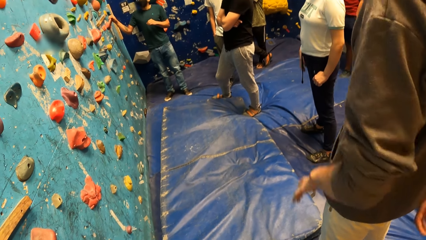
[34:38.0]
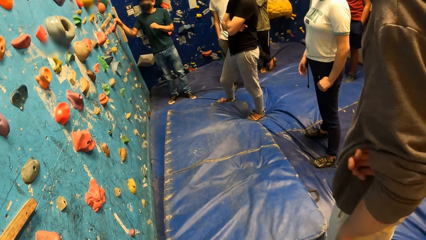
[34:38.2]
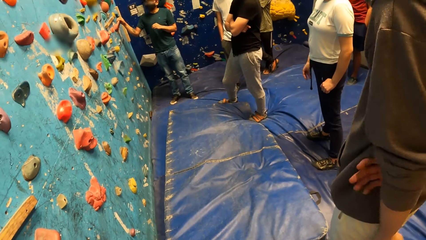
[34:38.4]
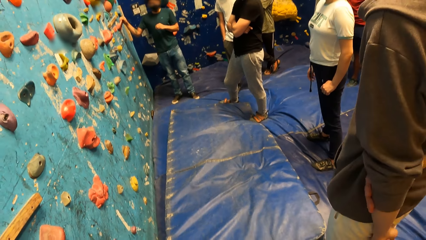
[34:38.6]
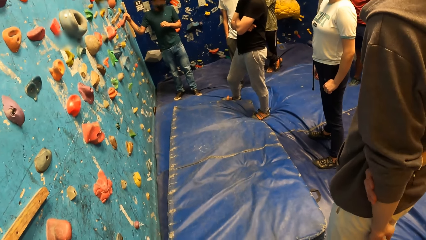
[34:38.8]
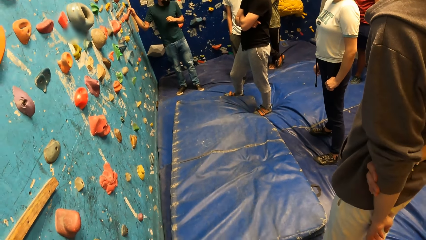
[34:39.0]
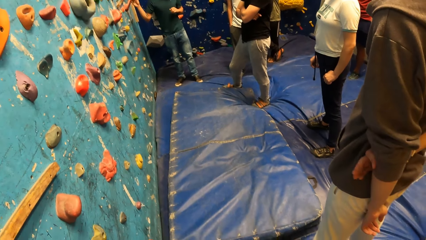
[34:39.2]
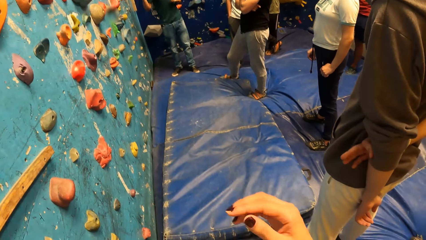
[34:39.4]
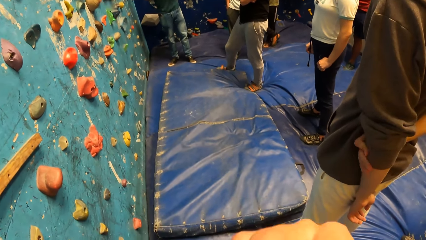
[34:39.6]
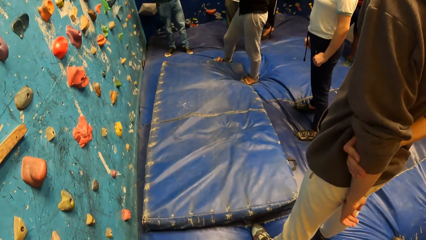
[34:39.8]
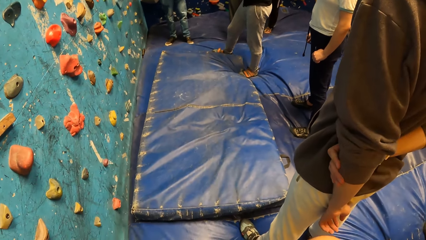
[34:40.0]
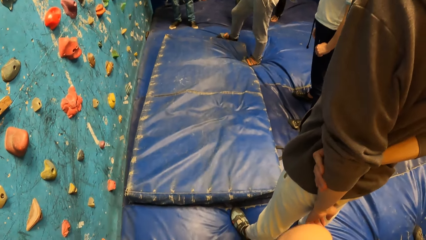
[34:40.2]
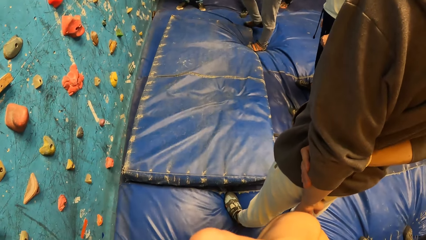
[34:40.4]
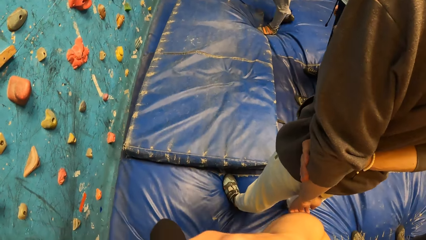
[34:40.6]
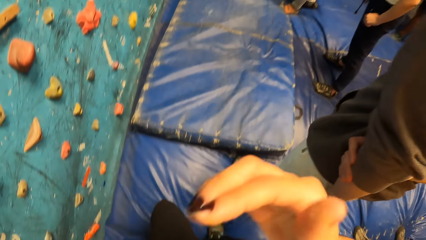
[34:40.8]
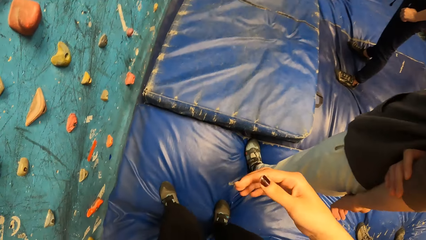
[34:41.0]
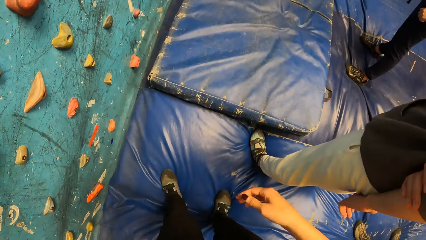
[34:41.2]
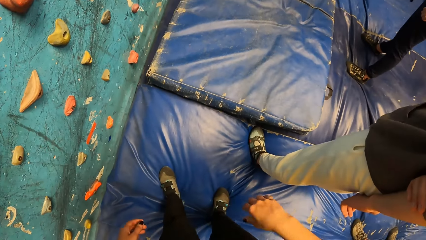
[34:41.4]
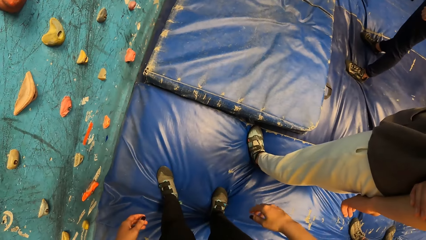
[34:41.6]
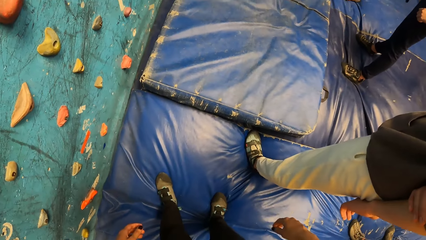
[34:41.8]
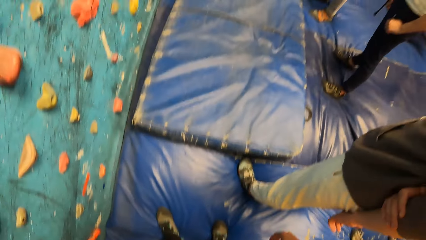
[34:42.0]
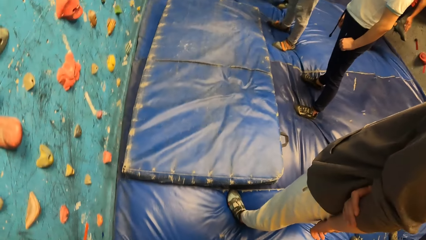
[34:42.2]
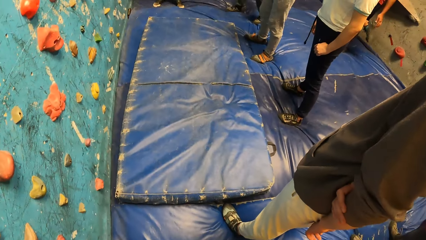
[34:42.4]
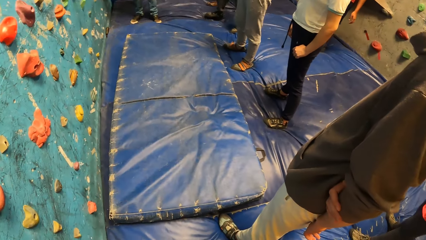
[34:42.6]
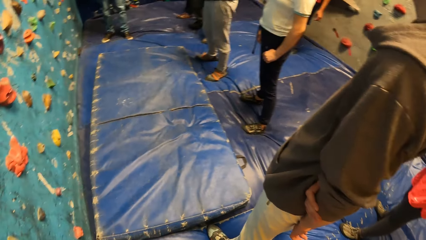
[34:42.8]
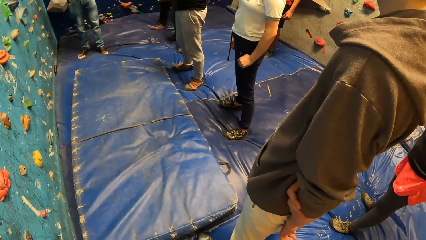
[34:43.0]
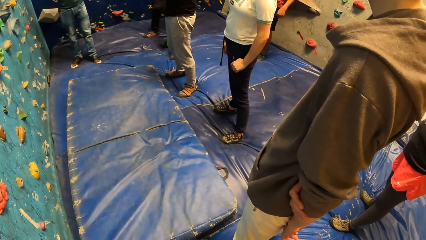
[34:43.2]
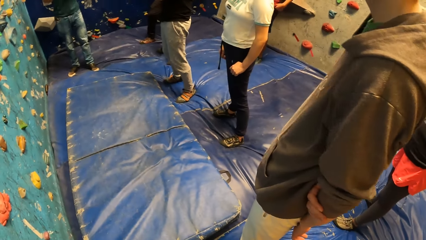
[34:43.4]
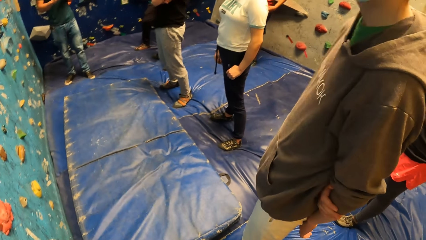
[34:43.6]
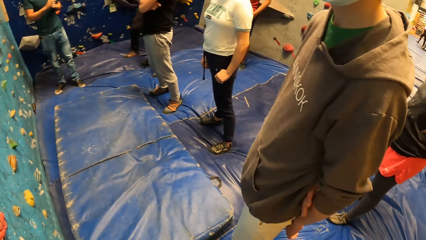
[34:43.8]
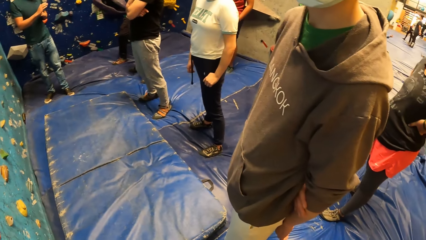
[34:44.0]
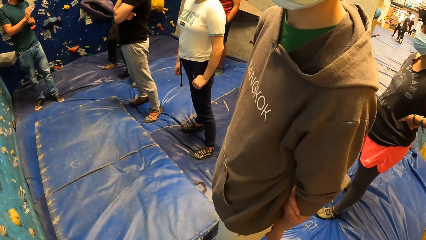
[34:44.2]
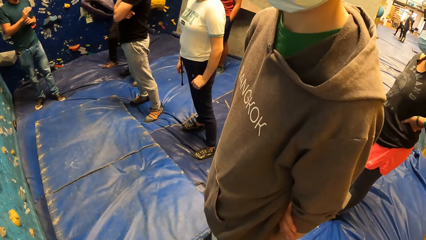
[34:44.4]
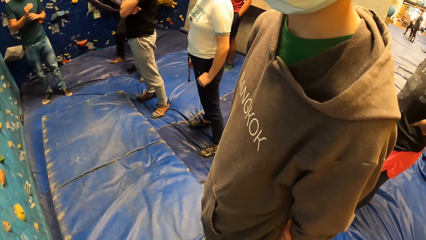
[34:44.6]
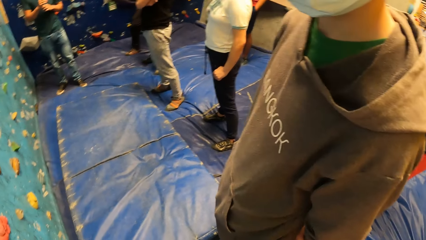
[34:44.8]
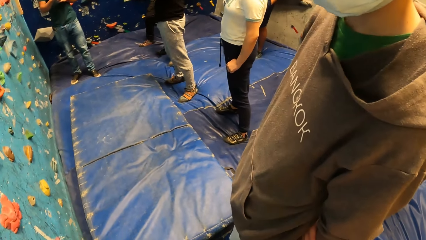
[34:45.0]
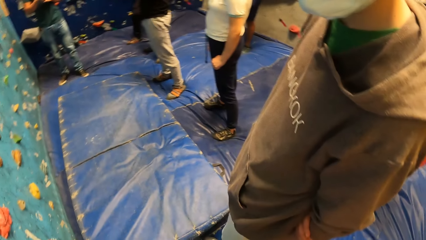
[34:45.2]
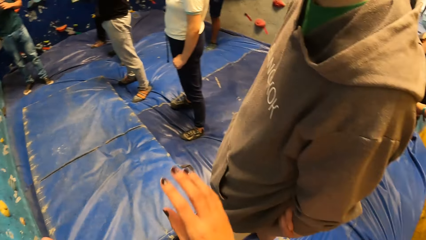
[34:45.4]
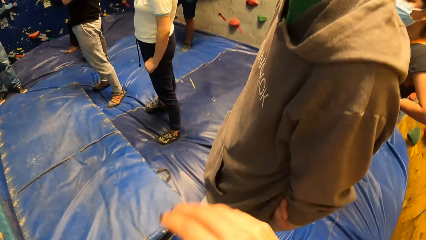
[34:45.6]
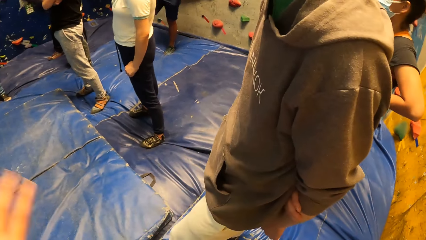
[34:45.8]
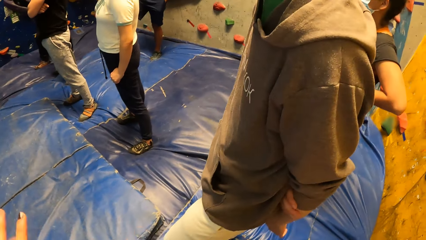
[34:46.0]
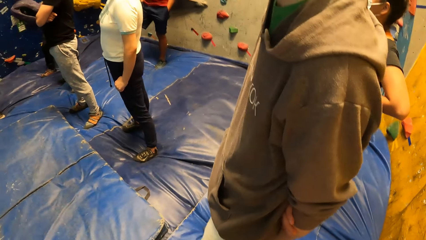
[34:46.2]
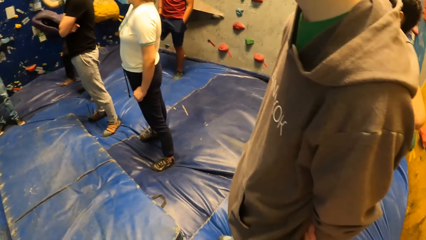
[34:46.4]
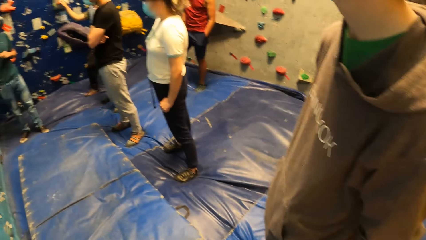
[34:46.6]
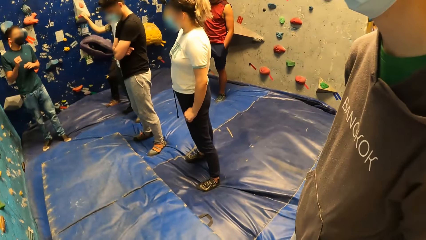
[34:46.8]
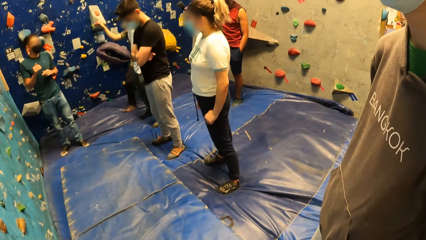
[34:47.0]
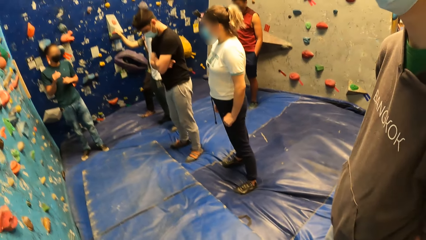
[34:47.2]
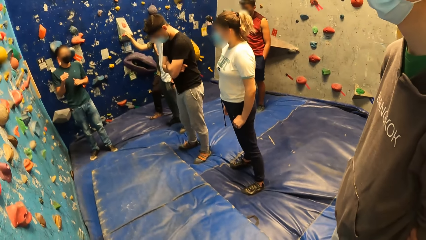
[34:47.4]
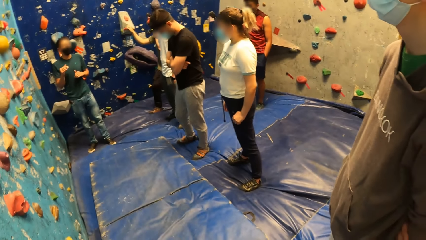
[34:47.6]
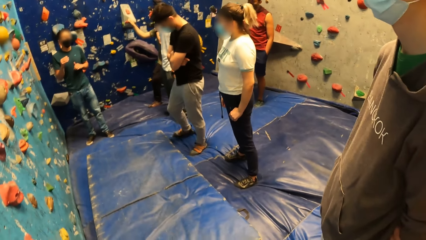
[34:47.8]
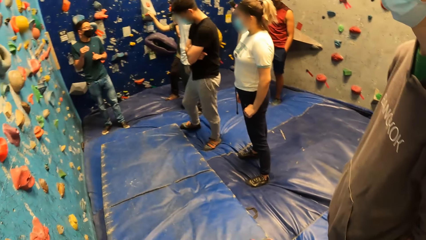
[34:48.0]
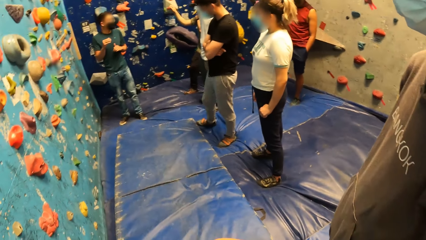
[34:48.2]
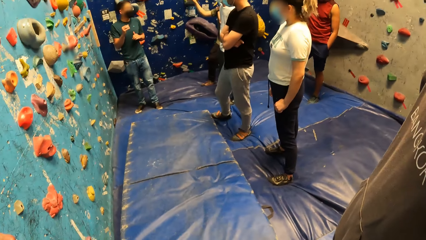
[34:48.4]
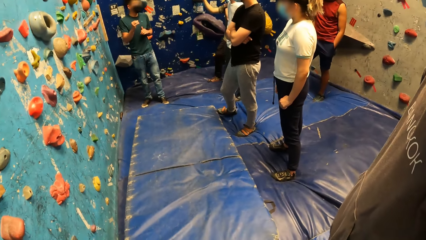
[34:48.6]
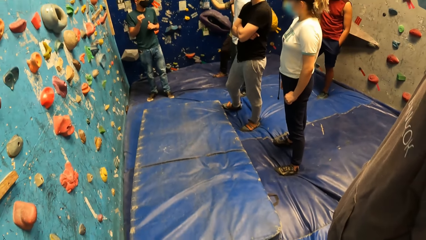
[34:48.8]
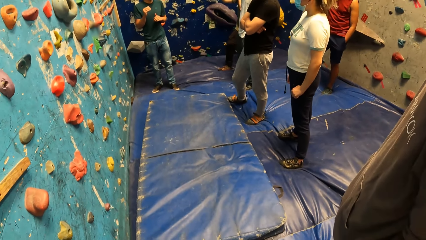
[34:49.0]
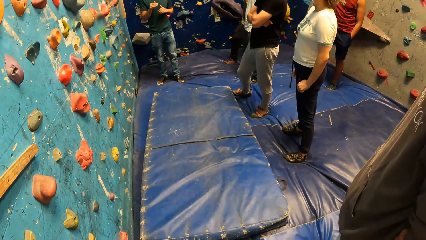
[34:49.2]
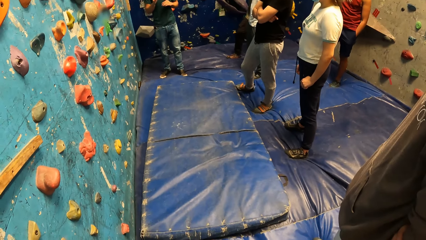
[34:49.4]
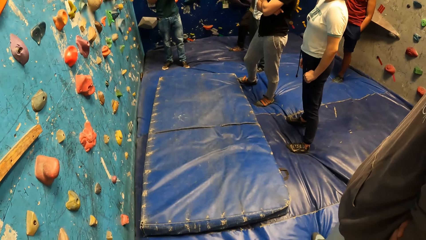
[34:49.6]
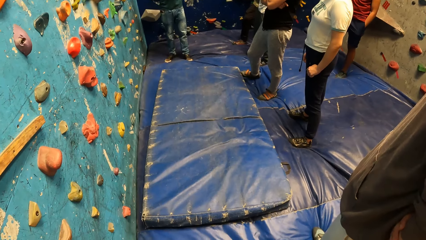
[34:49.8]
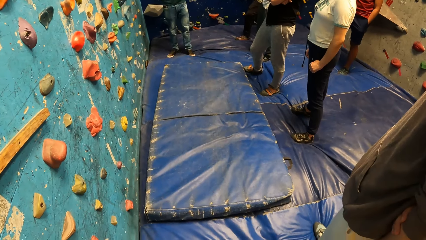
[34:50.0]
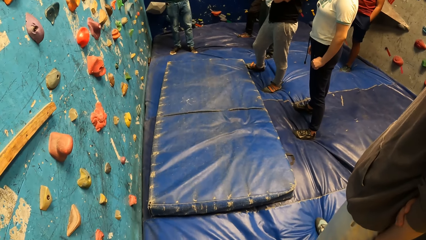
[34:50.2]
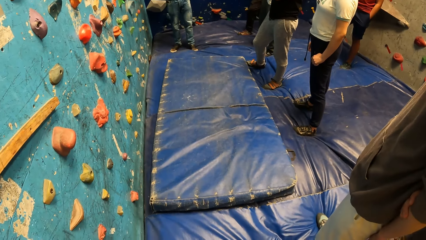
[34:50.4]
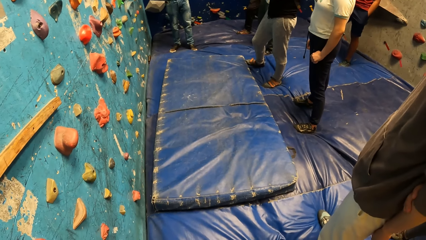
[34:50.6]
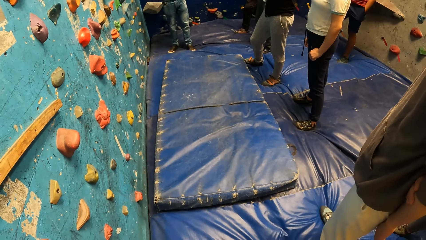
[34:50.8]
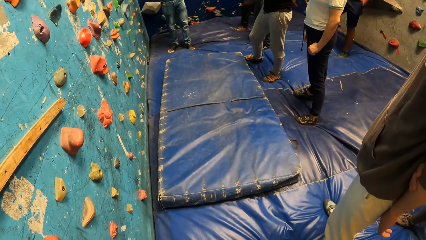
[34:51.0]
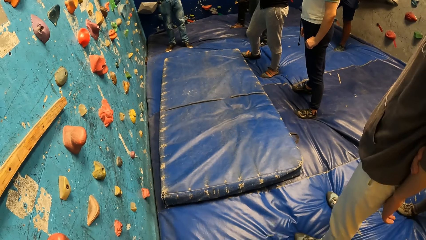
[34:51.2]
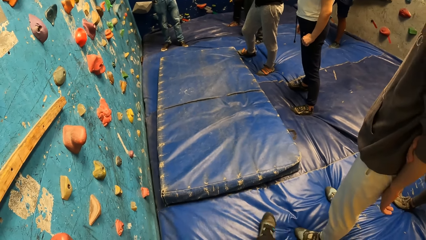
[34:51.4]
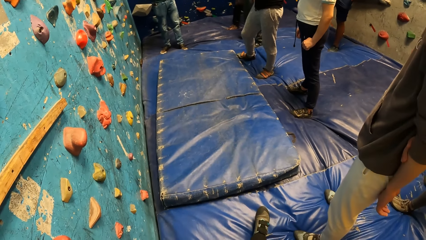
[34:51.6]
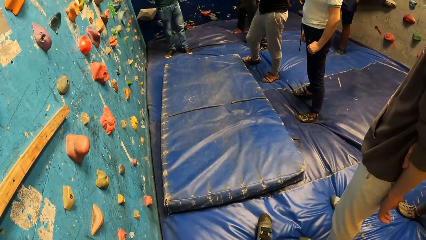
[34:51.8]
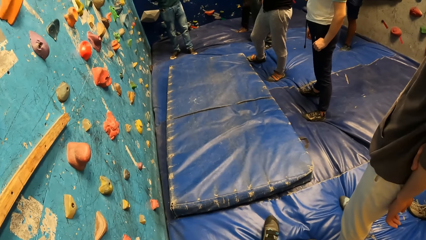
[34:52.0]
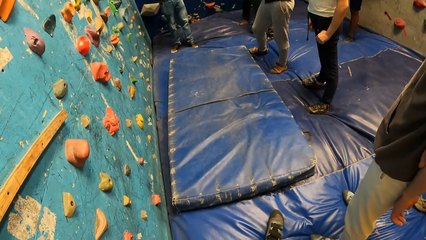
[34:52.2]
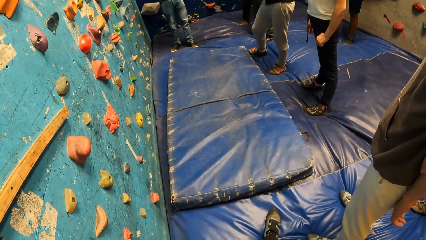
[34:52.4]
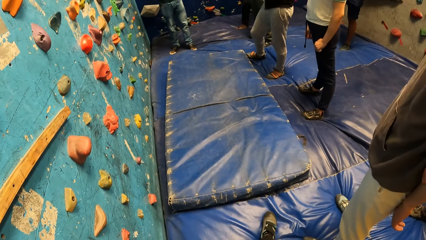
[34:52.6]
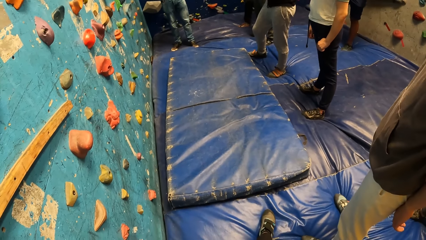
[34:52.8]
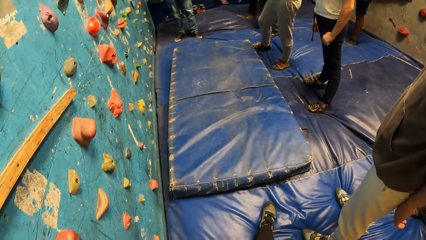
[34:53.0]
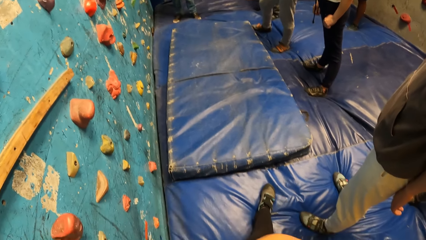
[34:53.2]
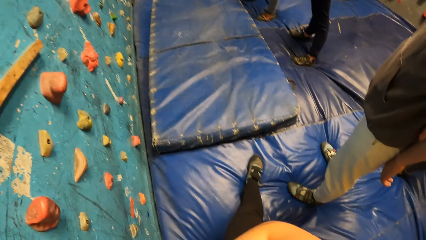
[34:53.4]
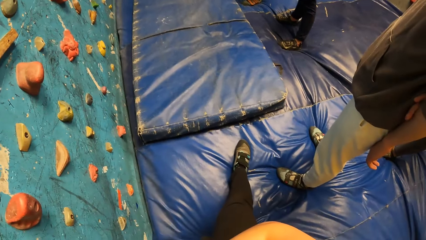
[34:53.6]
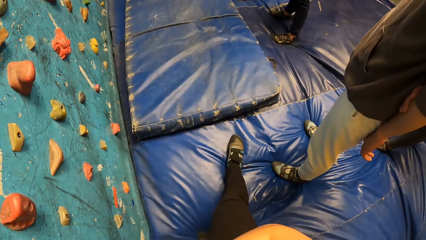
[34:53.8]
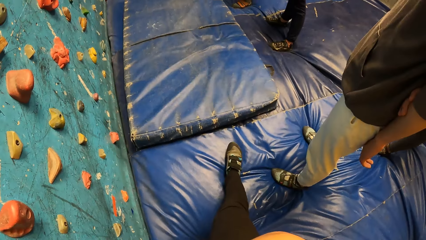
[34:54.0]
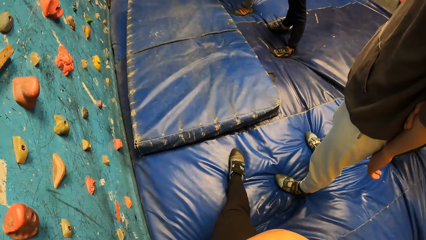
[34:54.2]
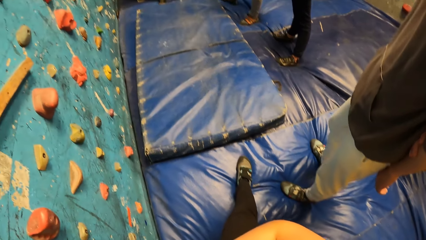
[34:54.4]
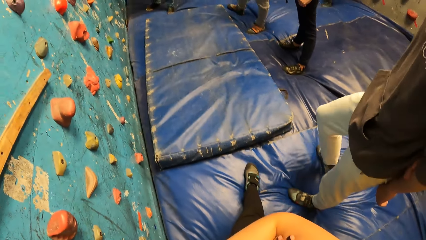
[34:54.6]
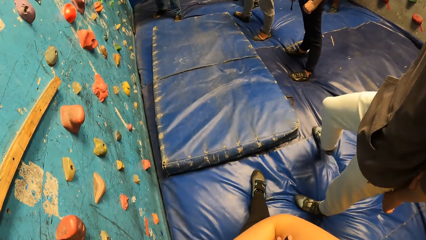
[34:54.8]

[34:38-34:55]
The camera wearer looks around the room. She stares at the person. The person talks with gestures. The camera wearer moves her hands. She stares at the person. The person talks with gestures. The camera wearer looks around the room.
